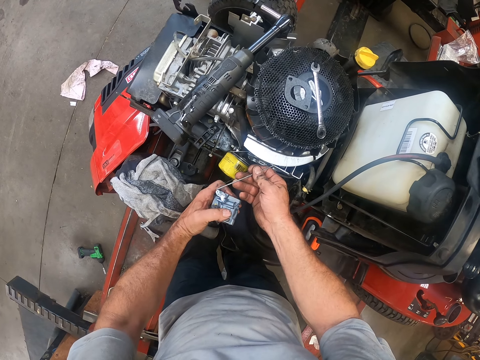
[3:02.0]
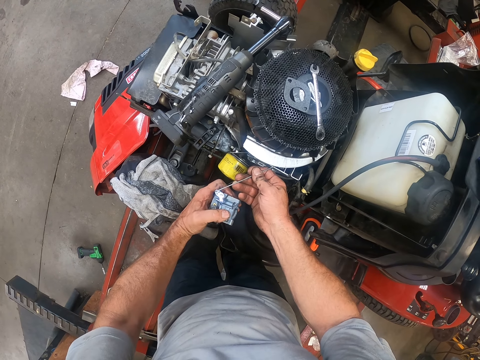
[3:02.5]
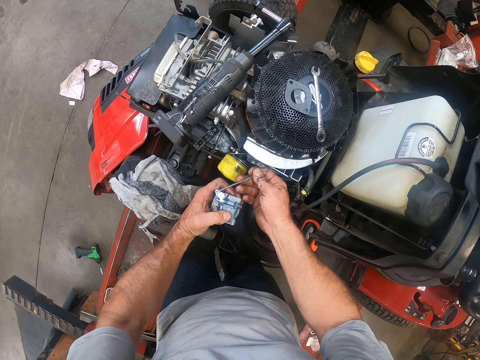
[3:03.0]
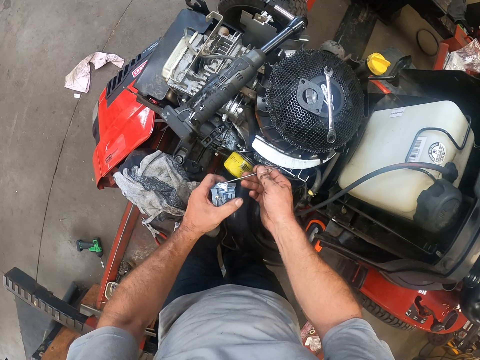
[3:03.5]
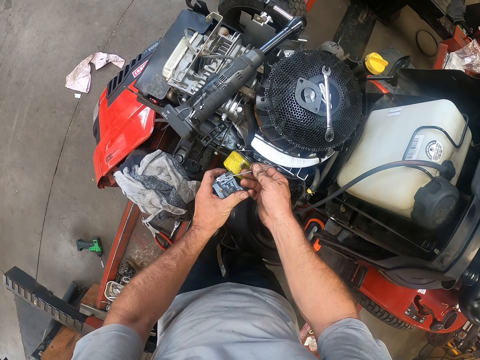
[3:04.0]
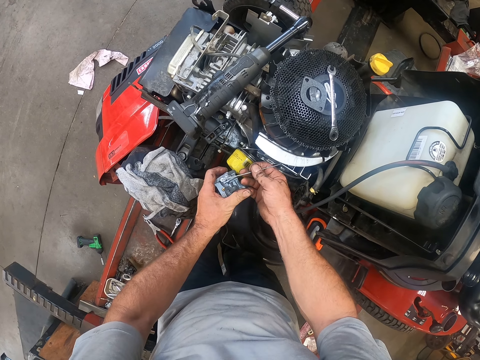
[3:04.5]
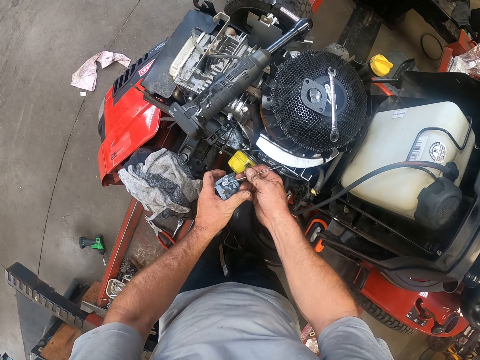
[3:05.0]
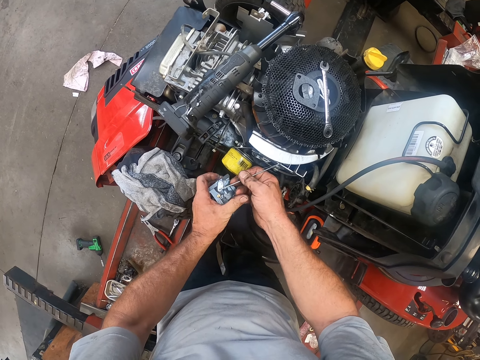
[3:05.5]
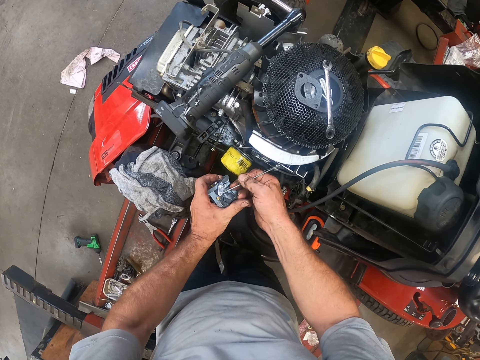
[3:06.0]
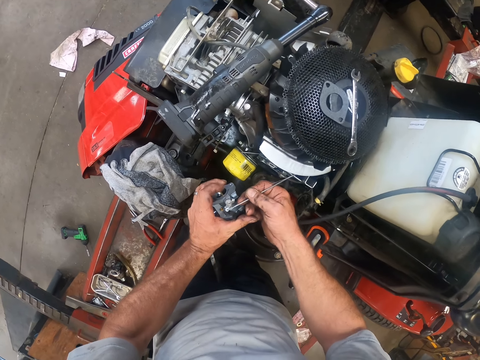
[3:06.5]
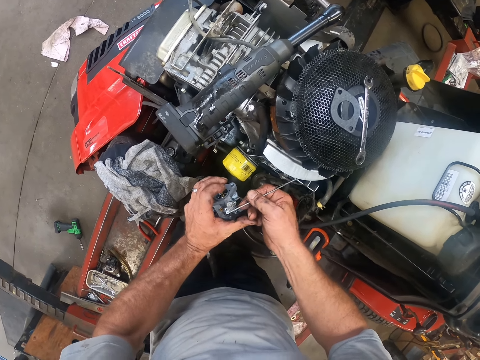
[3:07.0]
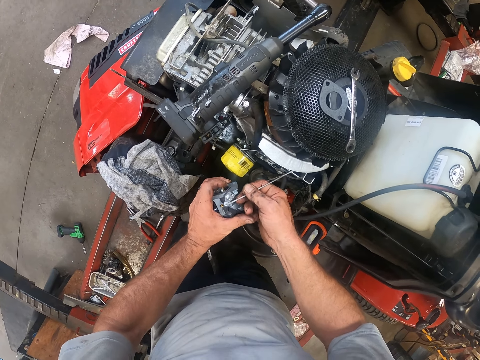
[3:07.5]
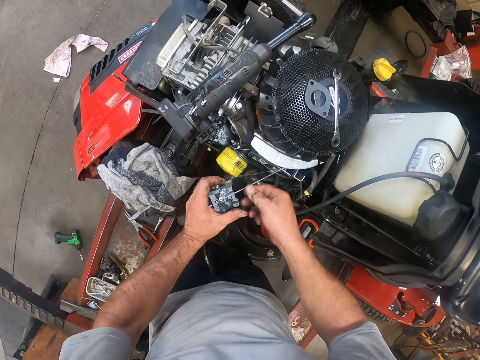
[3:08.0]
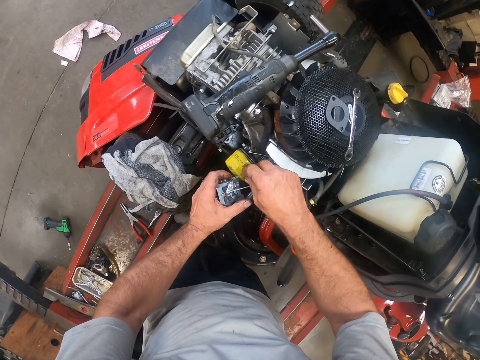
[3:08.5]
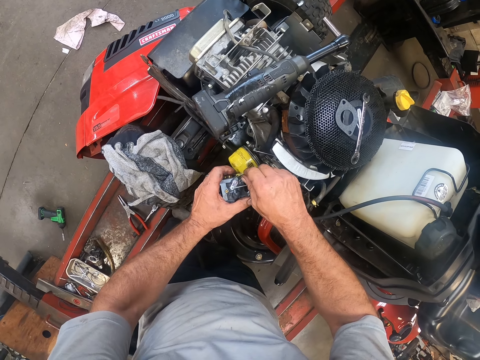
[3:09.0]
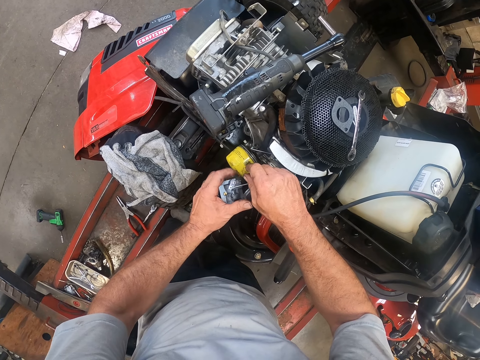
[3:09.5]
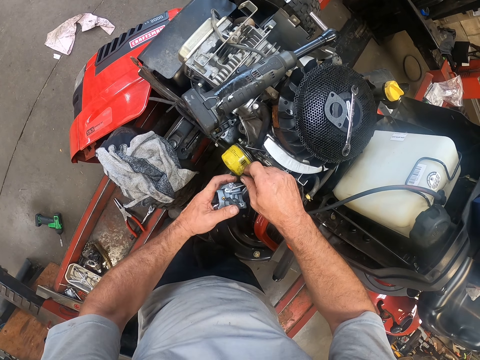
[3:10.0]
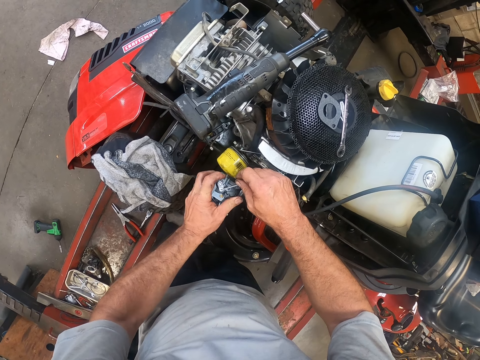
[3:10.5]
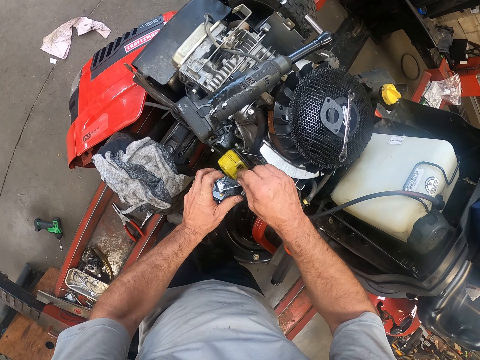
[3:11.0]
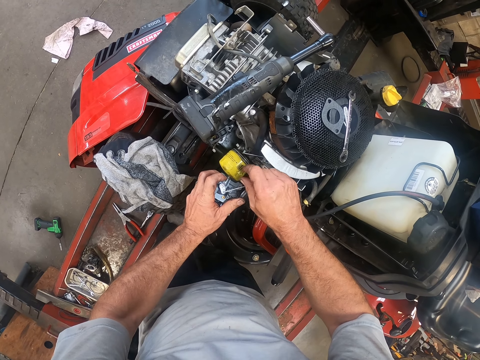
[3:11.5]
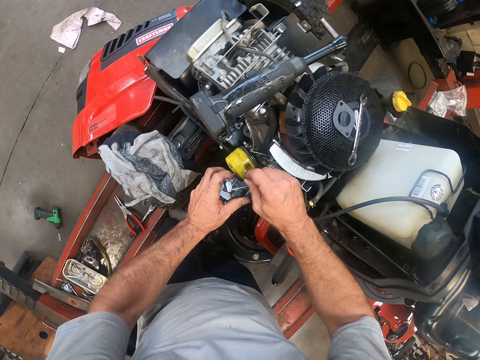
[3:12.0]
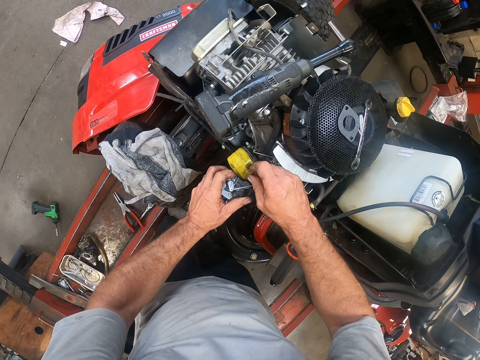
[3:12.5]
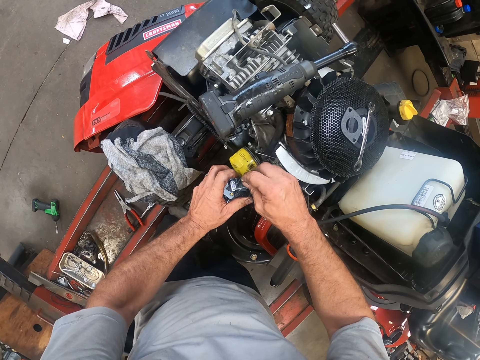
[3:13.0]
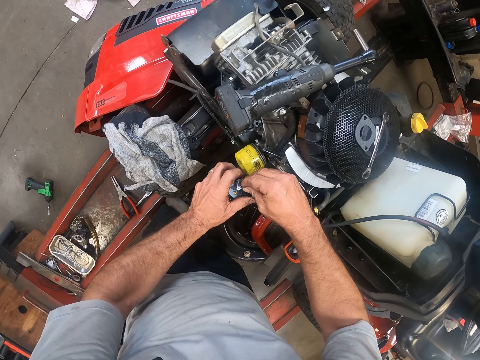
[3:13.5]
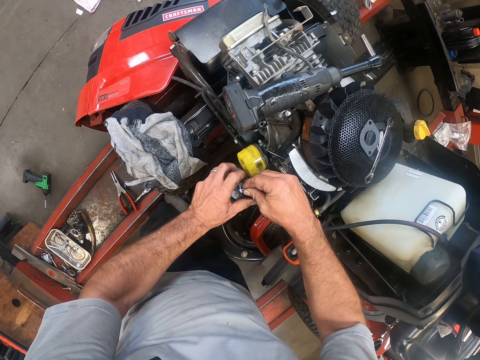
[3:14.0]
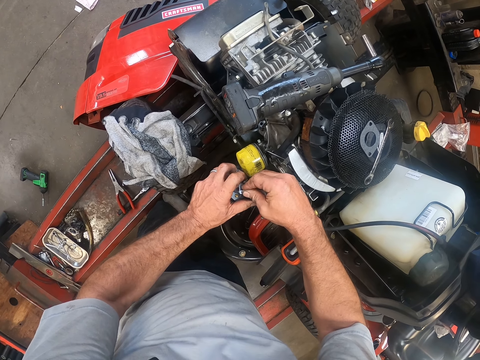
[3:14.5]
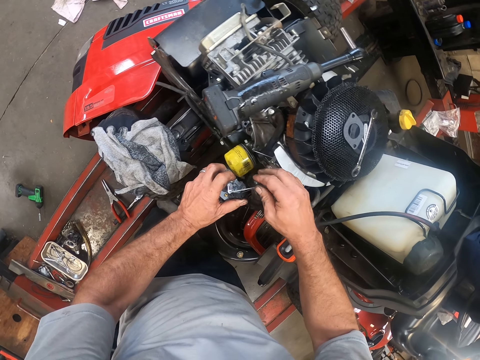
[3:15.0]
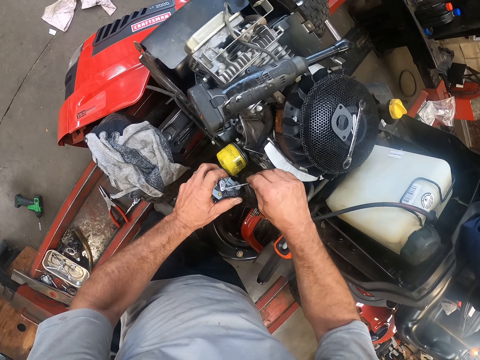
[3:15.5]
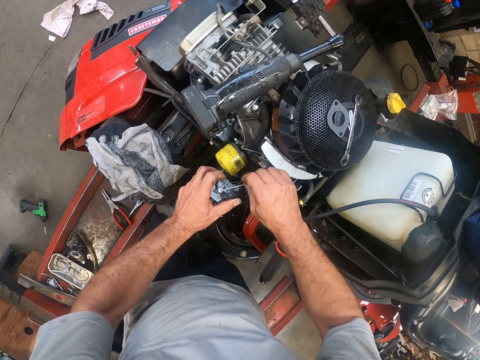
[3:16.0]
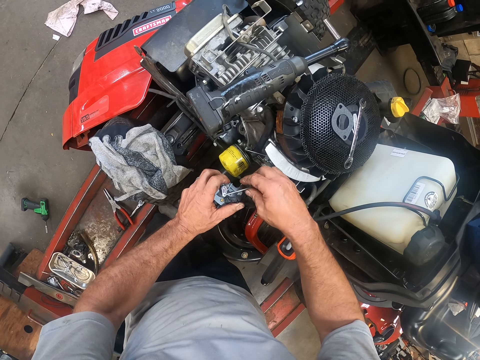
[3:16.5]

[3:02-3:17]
The camera wearer removes a hand from the engine part. They fix part of the engine.

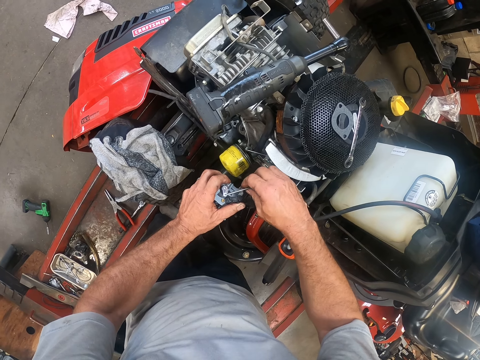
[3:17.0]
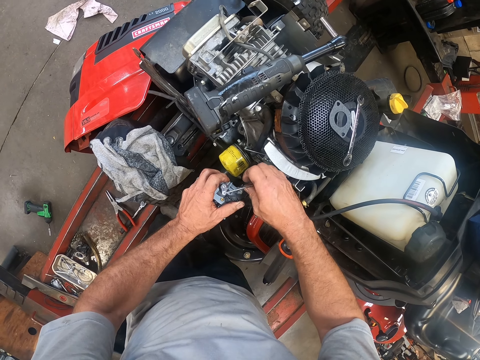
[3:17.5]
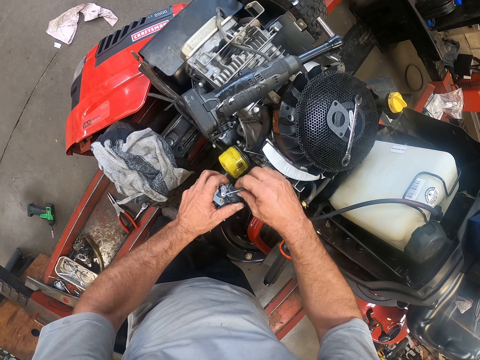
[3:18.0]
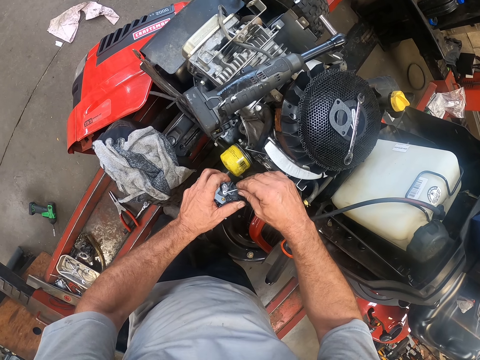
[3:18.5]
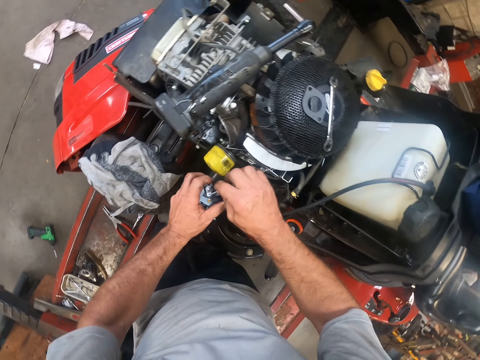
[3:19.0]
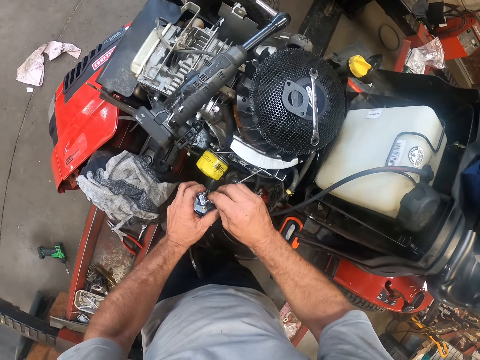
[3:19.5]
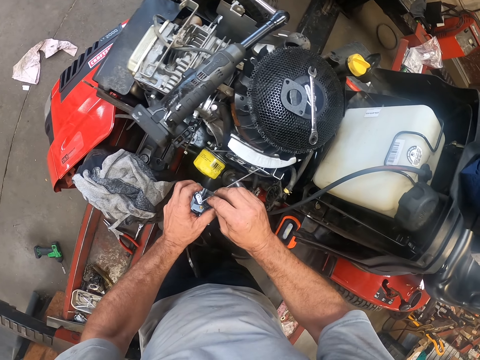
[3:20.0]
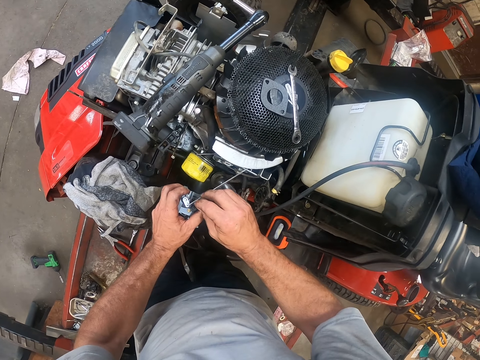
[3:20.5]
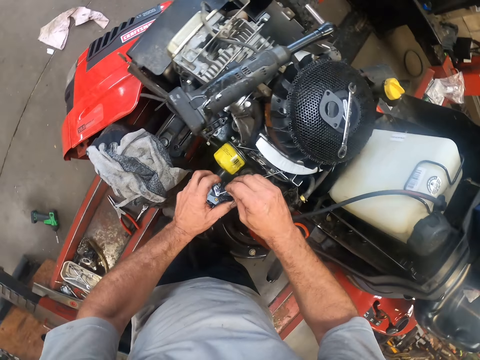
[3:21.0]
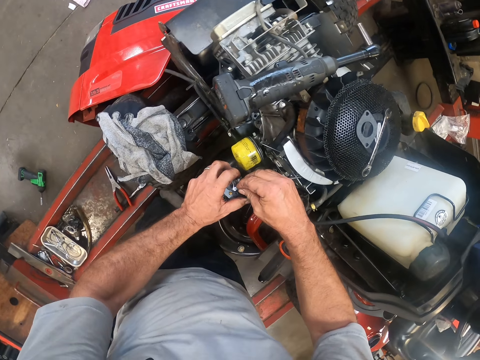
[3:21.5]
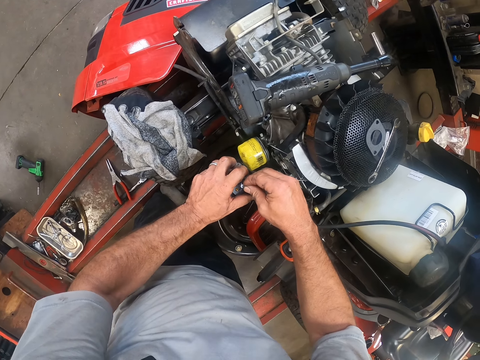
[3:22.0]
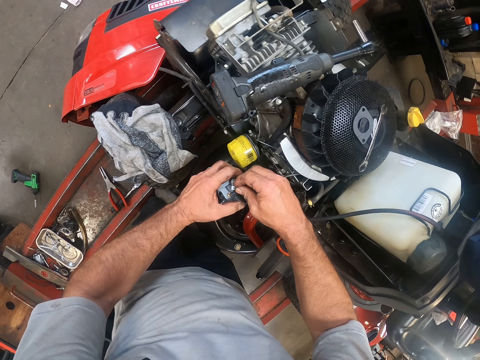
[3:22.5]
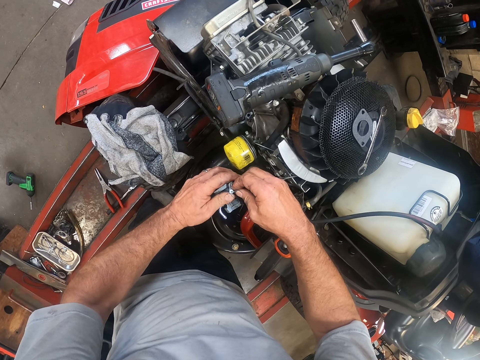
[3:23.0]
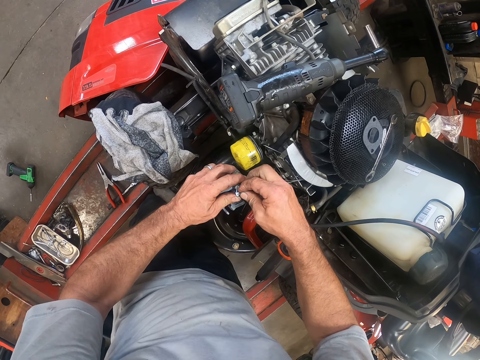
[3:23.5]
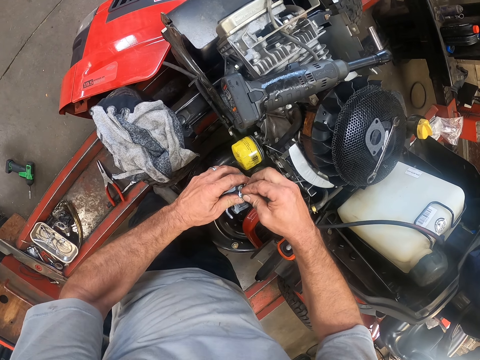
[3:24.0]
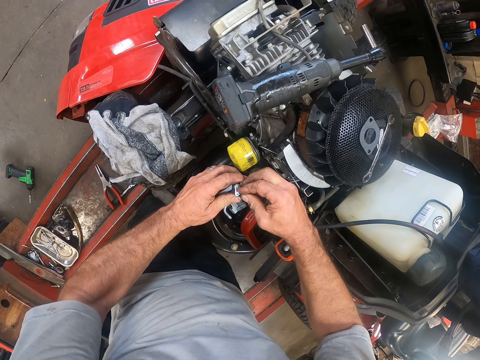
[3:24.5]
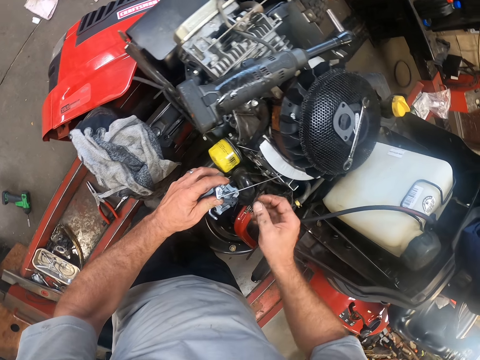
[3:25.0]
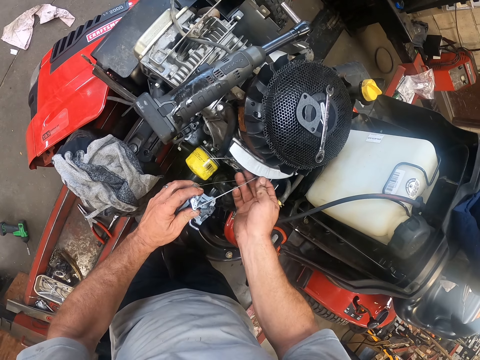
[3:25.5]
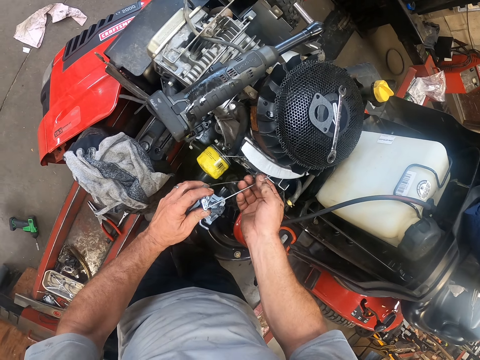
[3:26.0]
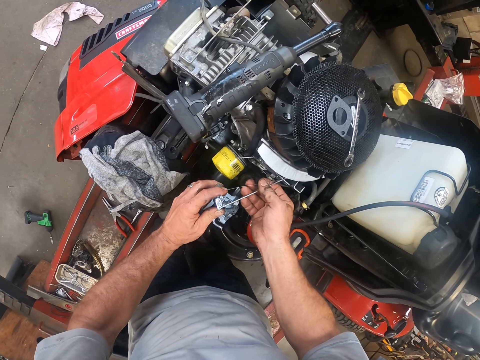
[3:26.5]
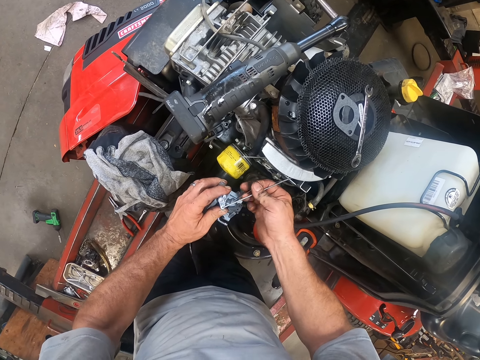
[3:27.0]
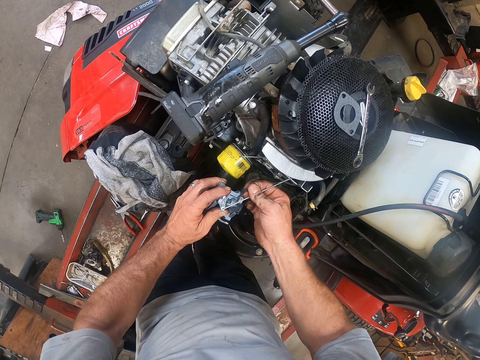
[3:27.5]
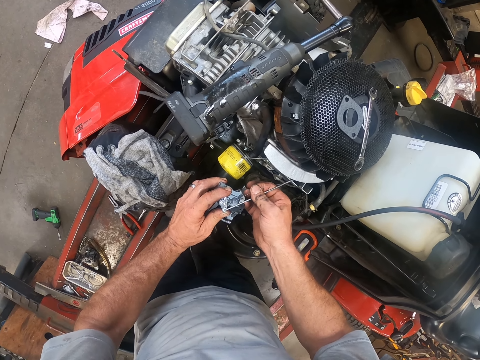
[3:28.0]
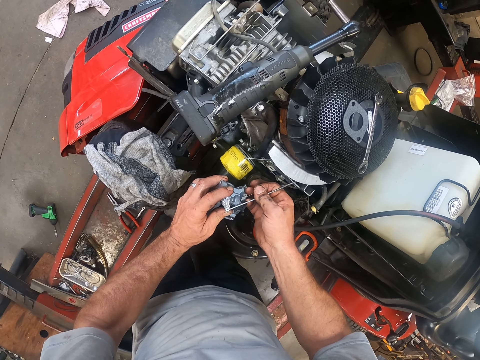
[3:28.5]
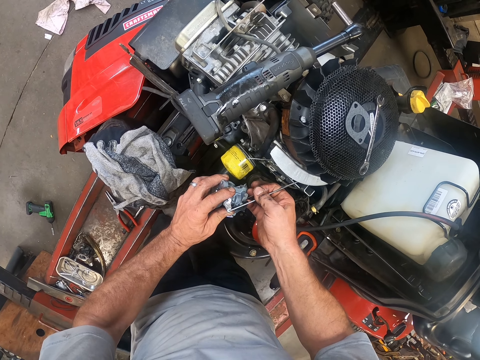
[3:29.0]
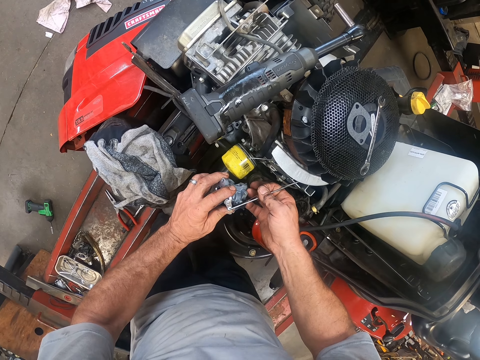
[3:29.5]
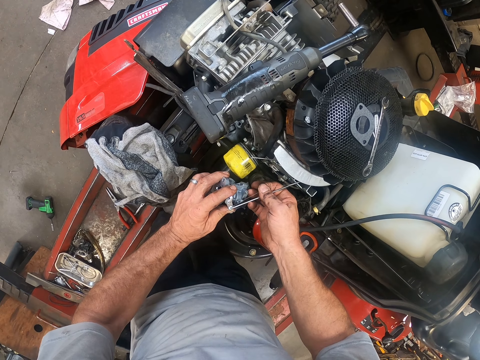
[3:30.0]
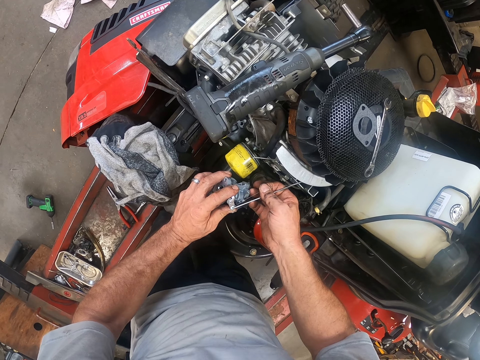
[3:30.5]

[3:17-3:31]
The camera wearer removes the hand from part of the engine. They fix part of the engine.
